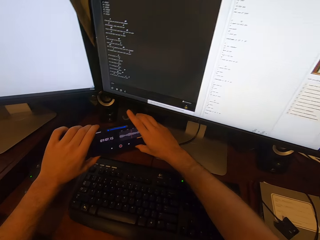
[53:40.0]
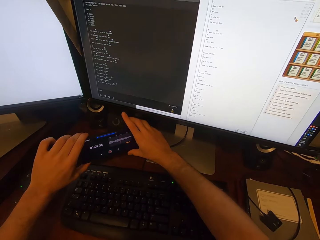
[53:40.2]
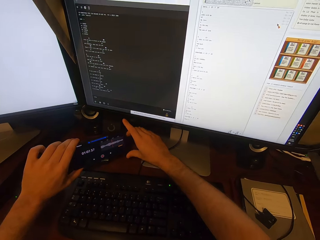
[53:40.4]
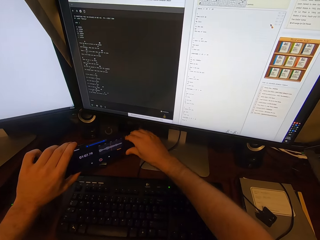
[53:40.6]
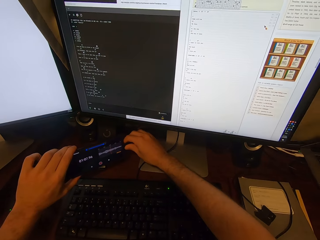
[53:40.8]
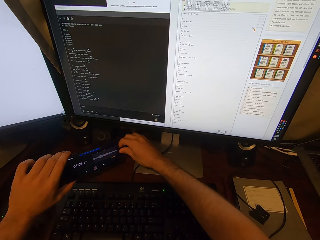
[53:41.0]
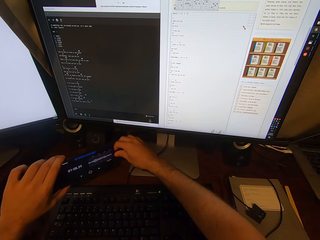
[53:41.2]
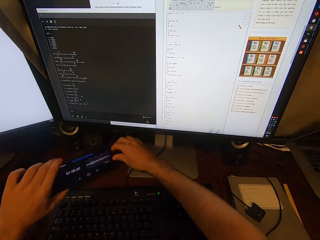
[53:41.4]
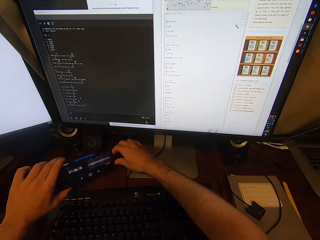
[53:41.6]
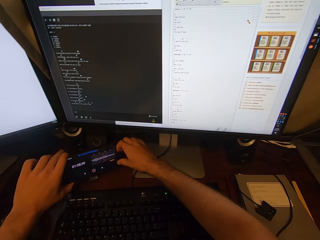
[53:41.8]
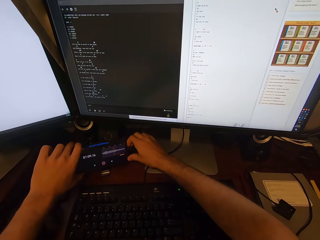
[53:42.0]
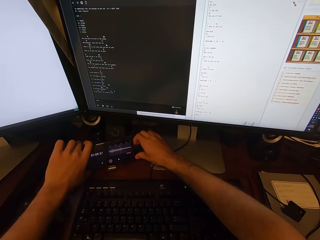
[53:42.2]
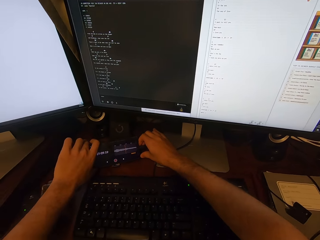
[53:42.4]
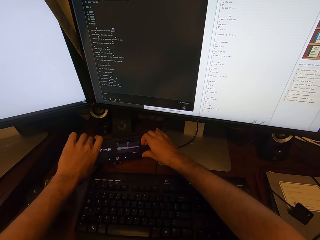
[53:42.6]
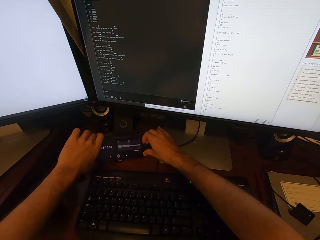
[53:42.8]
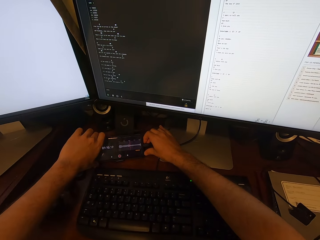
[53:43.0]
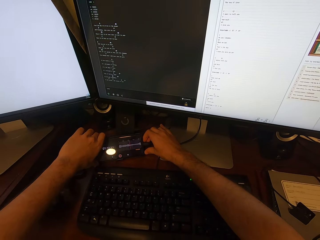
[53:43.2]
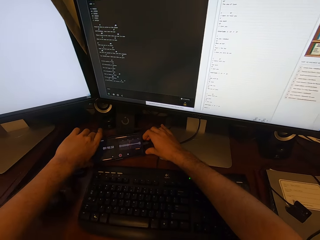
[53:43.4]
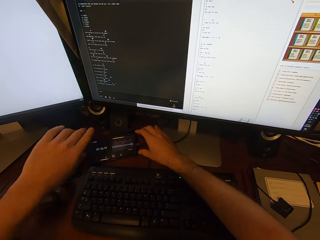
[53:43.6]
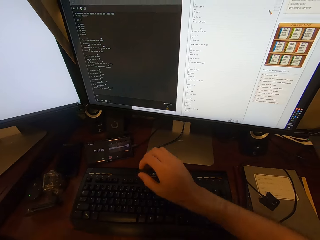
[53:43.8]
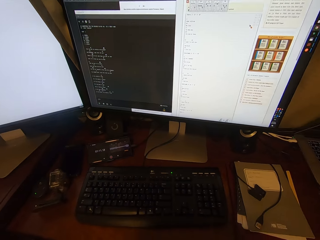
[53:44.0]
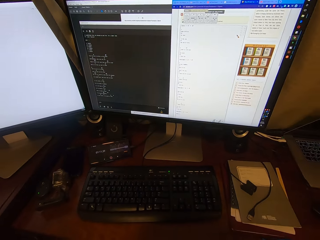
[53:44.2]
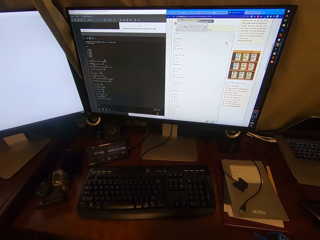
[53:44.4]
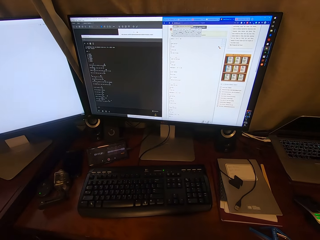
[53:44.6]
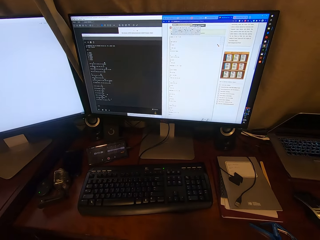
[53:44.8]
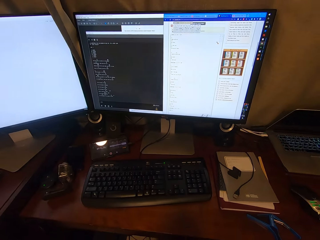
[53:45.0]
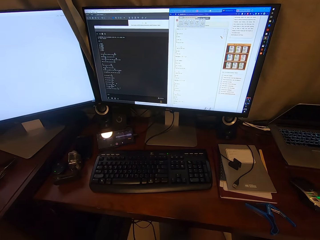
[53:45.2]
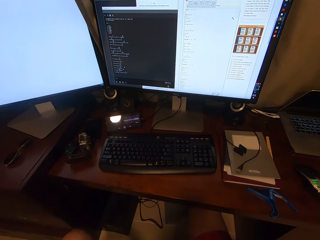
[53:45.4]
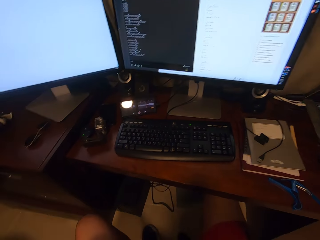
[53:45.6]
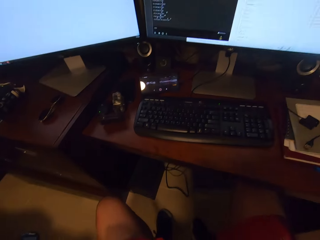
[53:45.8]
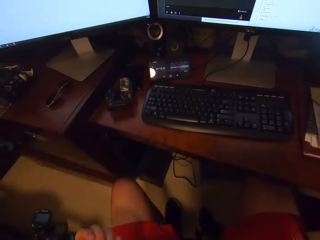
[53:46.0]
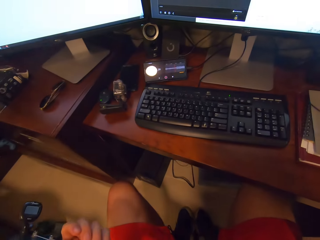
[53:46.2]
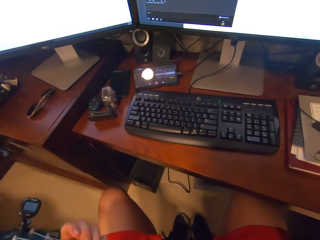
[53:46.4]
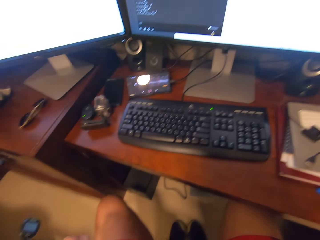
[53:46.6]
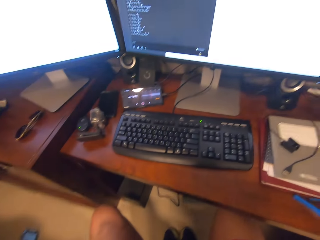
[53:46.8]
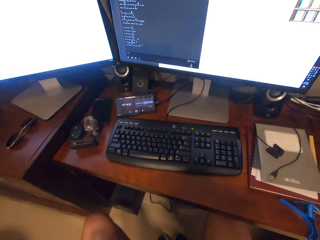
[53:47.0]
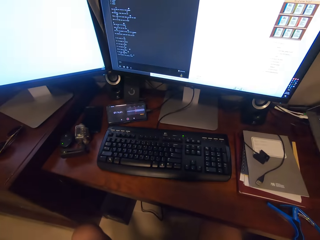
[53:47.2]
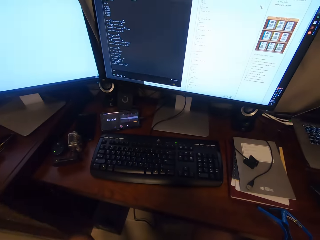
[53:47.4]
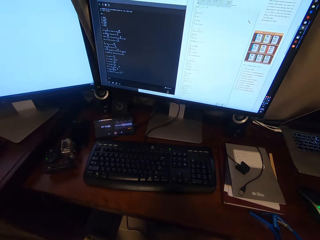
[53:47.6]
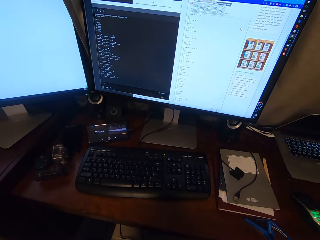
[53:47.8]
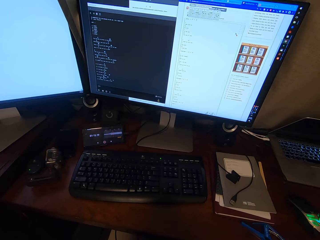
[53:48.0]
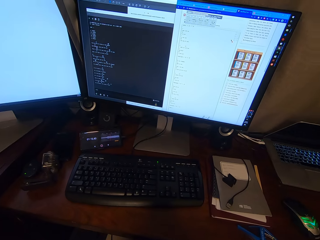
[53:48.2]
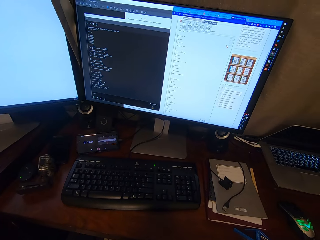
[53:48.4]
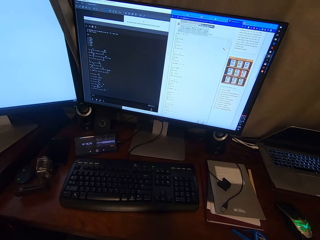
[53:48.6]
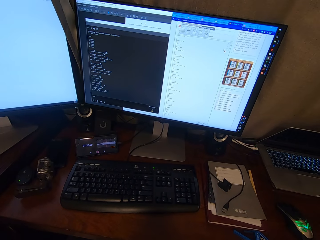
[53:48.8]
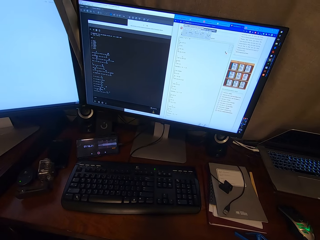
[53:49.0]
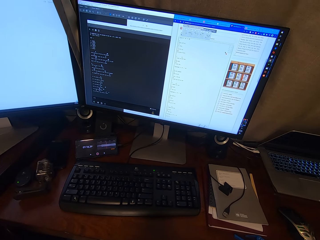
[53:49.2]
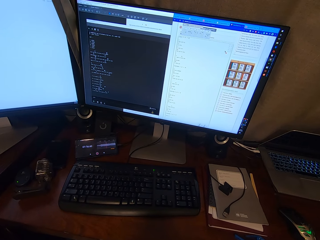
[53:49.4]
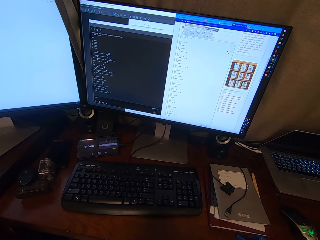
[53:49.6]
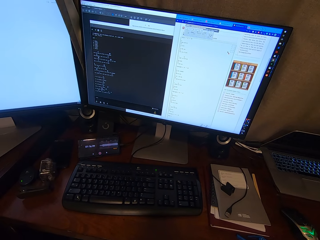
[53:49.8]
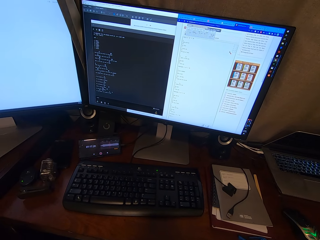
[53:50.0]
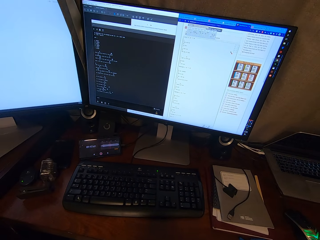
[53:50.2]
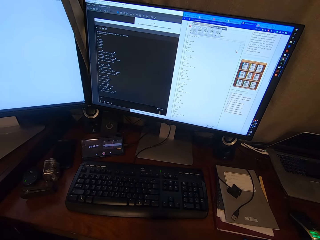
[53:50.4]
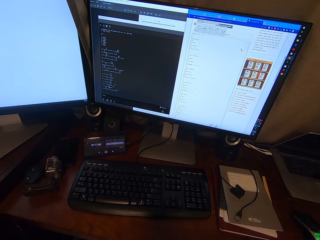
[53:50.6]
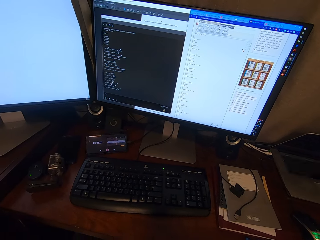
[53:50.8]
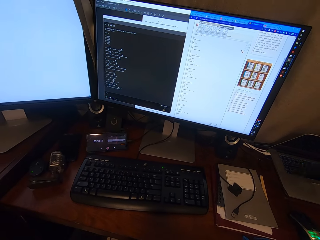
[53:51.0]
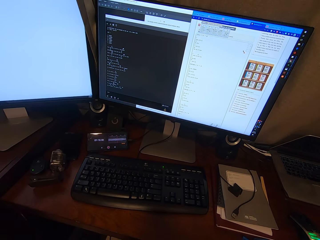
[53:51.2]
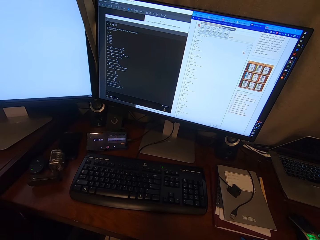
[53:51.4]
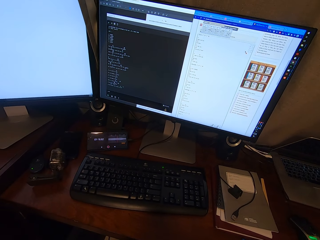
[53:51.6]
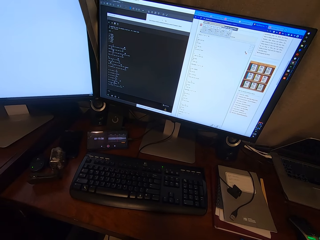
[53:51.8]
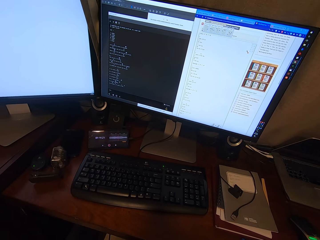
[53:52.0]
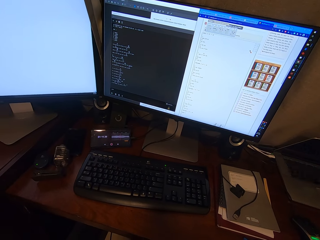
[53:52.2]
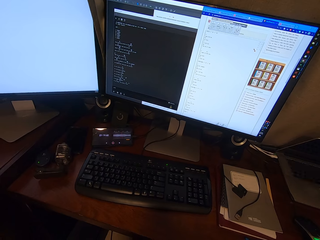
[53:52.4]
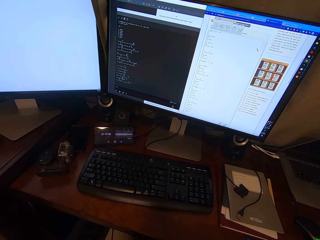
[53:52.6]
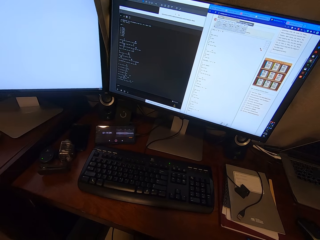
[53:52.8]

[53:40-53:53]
The camera wearer drops the phone on the table. They play the guitar.

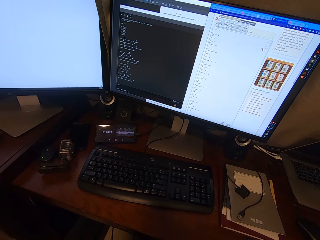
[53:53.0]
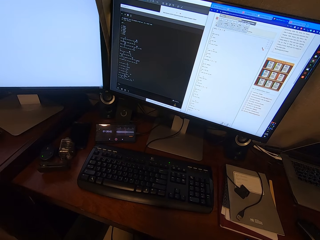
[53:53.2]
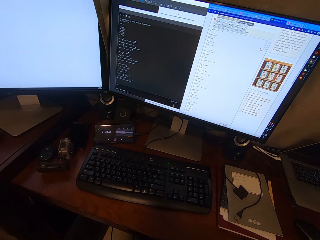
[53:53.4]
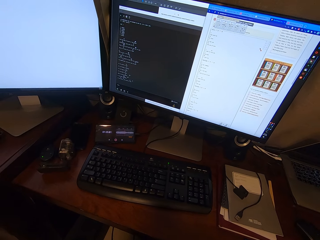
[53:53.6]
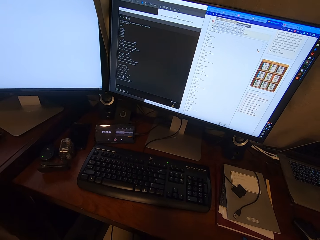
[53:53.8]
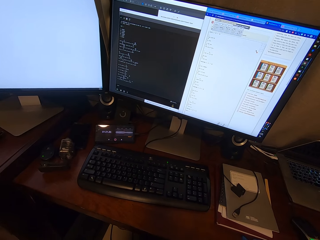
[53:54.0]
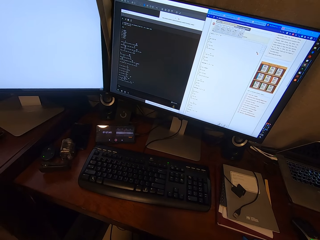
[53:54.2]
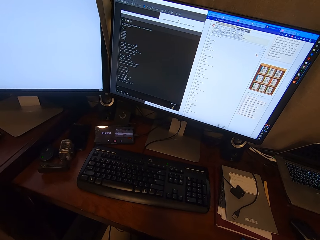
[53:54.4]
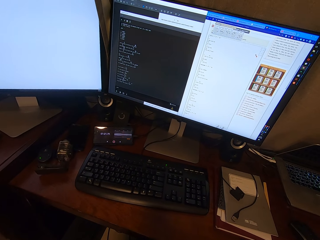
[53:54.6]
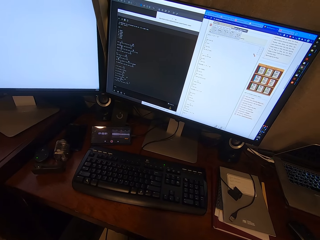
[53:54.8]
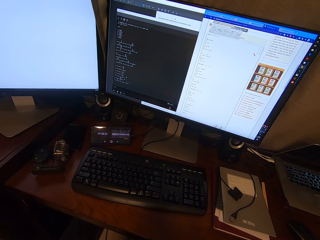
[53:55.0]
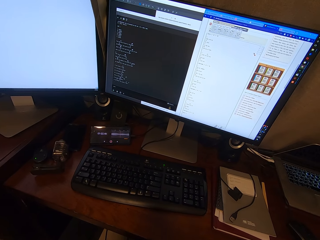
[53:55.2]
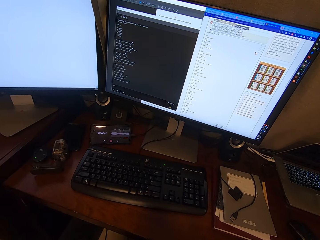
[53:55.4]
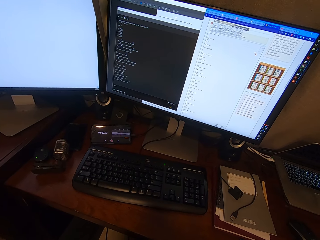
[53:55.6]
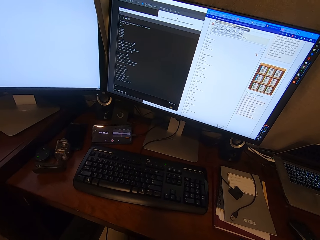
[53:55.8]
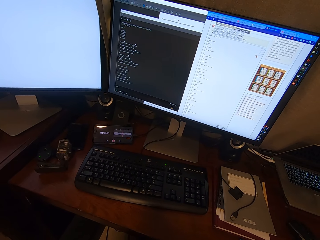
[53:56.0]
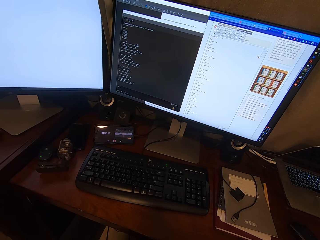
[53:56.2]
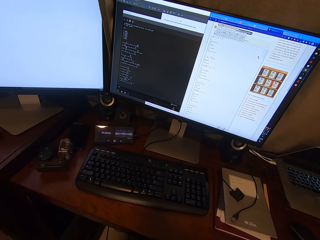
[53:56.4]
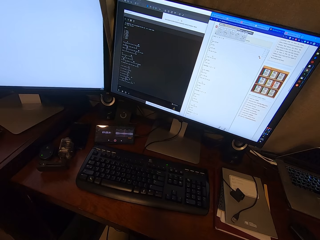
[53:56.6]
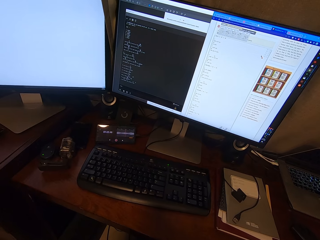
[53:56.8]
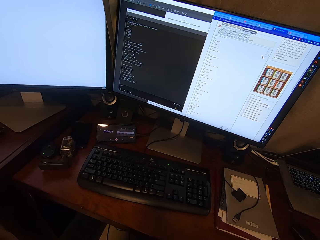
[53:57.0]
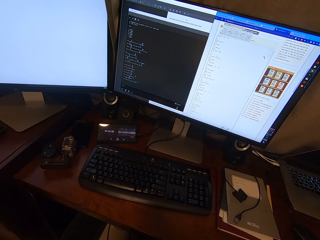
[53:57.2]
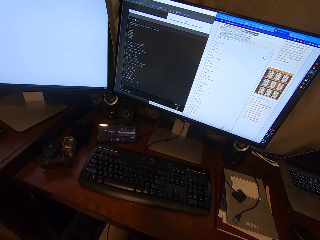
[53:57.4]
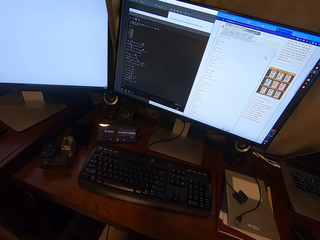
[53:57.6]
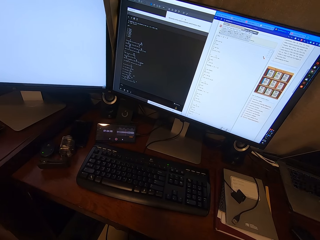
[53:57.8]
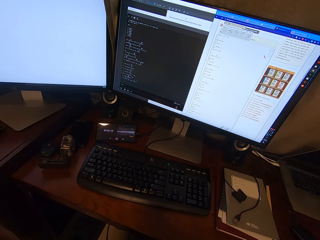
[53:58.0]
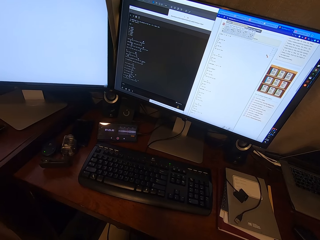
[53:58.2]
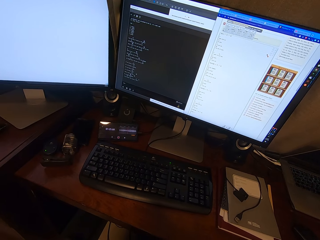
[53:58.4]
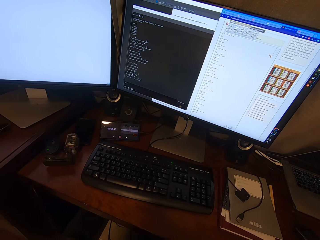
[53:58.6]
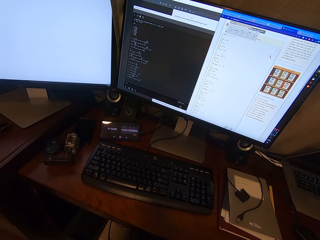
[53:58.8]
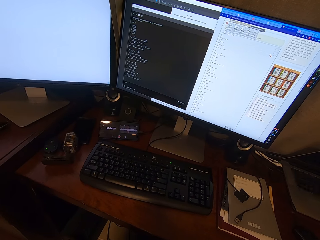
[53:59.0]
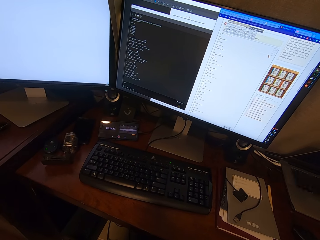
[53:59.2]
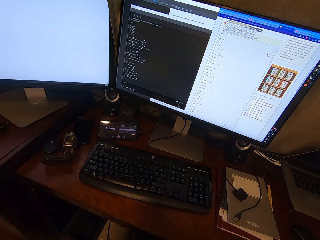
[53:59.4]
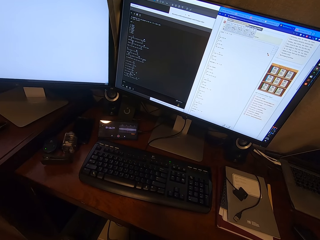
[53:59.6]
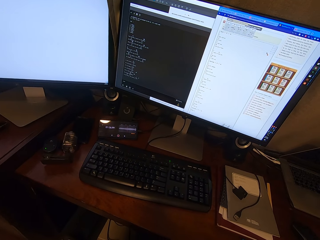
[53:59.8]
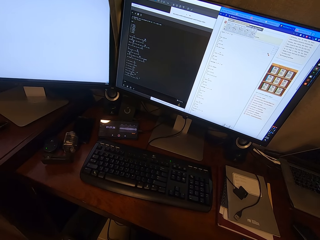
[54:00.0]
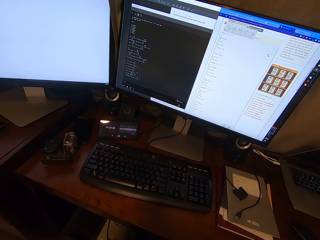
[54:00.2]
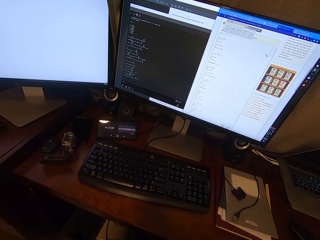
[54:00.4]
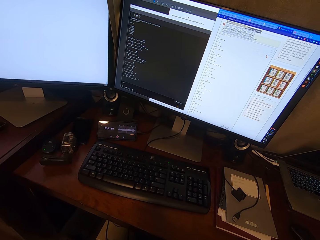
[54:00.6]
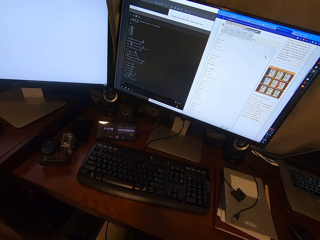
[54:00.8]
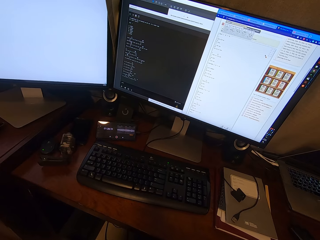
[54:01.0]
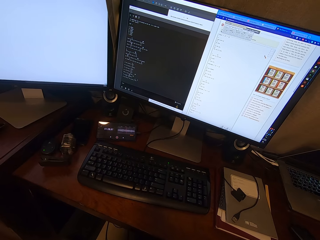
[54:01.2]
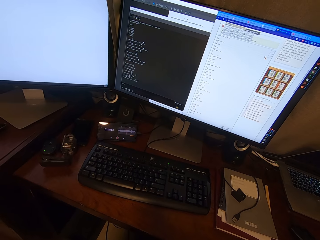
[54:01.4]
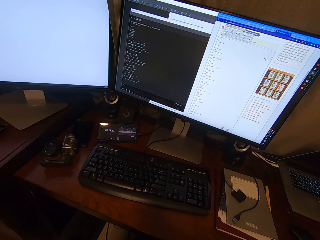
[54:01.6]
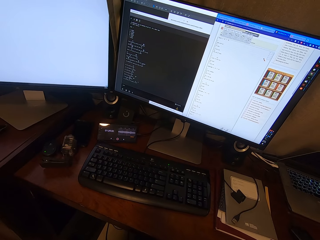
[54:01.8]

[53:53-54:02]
The camera wearer reads lyrics on a computer.
